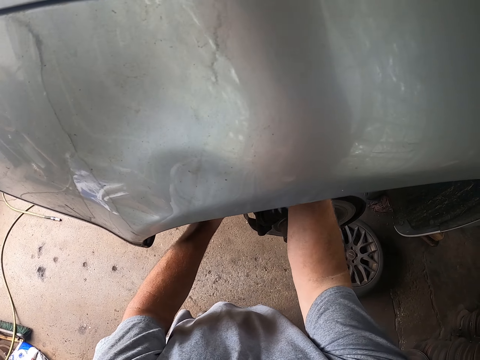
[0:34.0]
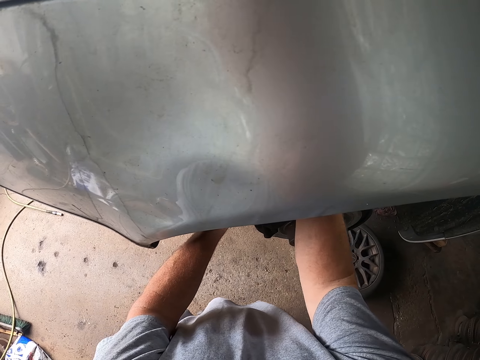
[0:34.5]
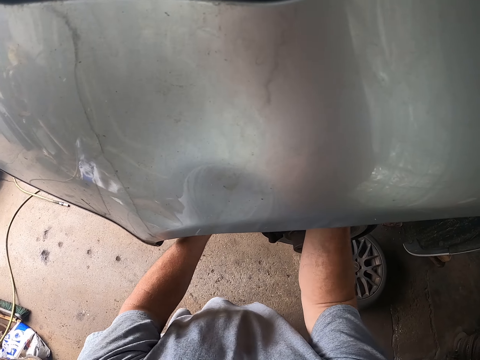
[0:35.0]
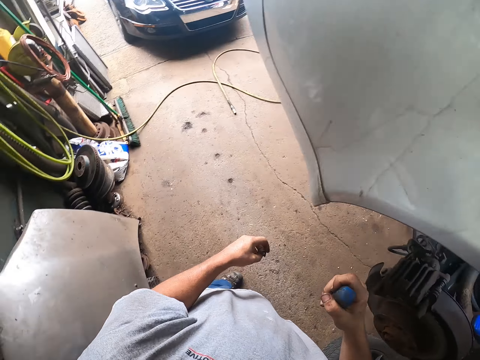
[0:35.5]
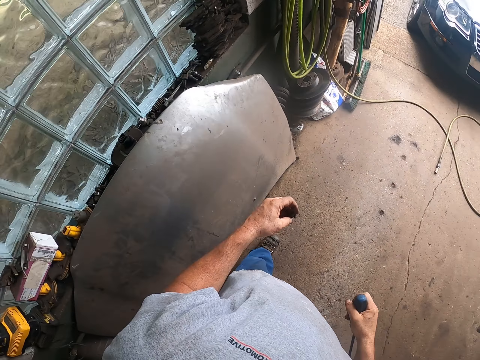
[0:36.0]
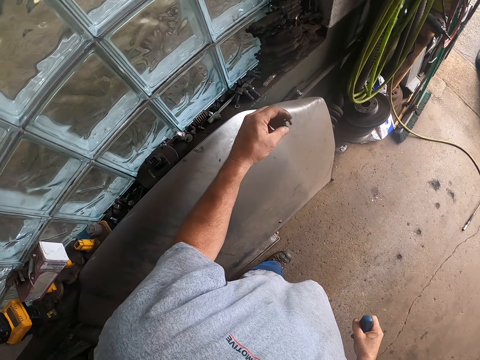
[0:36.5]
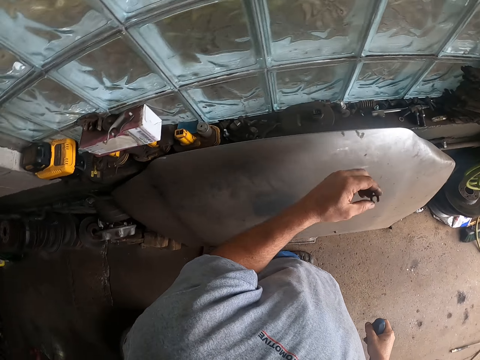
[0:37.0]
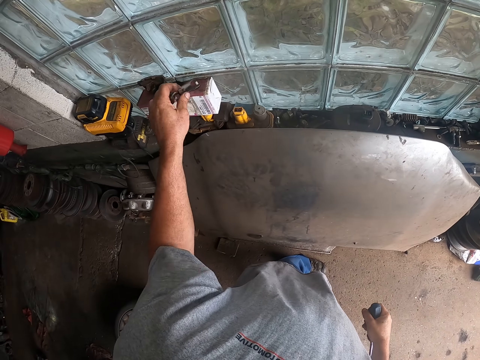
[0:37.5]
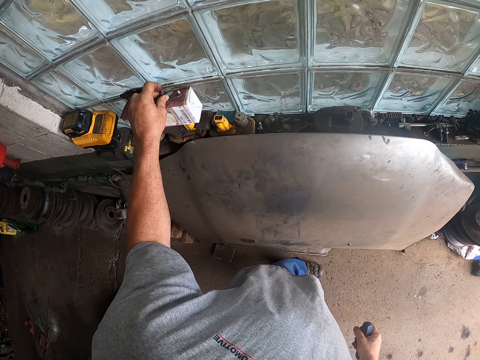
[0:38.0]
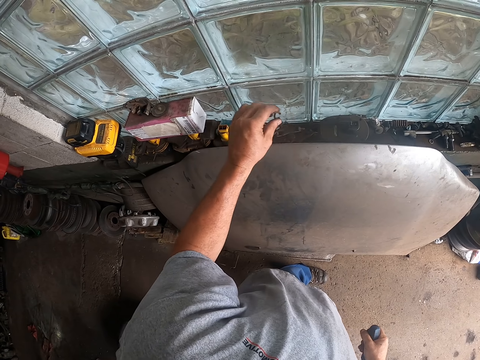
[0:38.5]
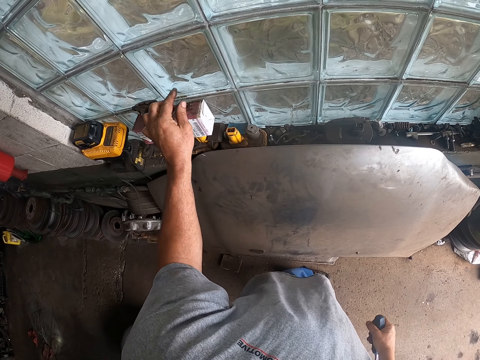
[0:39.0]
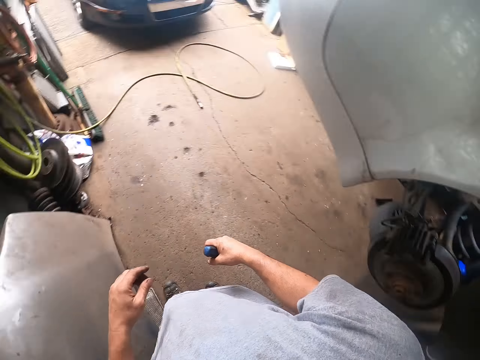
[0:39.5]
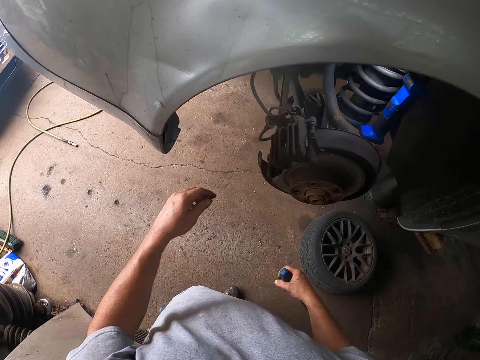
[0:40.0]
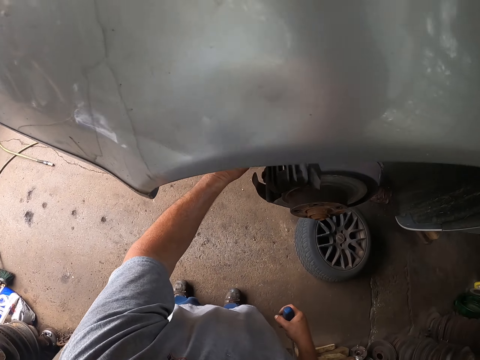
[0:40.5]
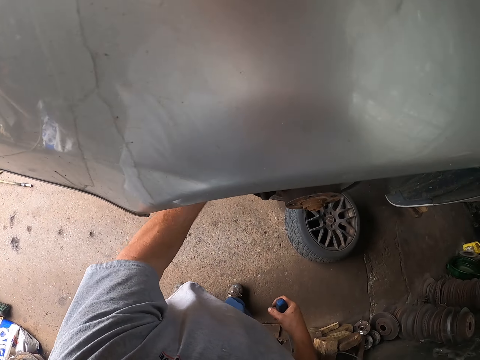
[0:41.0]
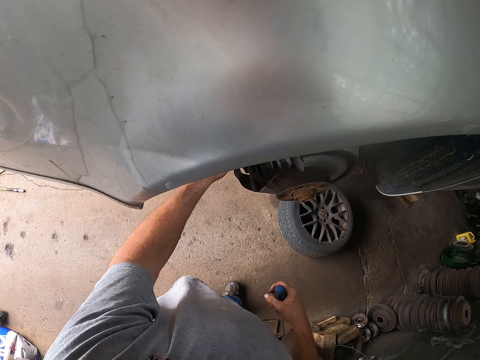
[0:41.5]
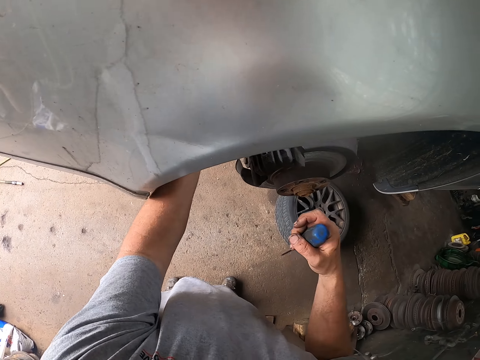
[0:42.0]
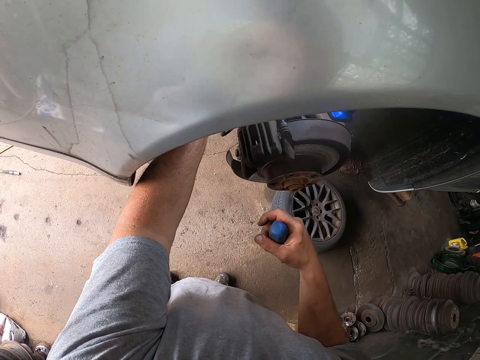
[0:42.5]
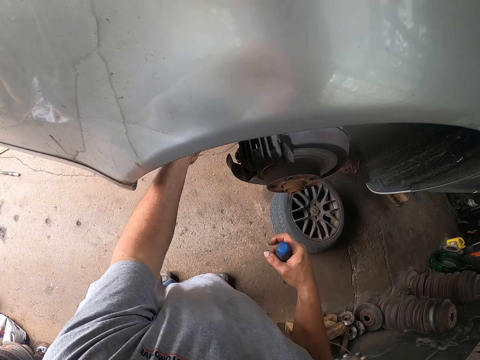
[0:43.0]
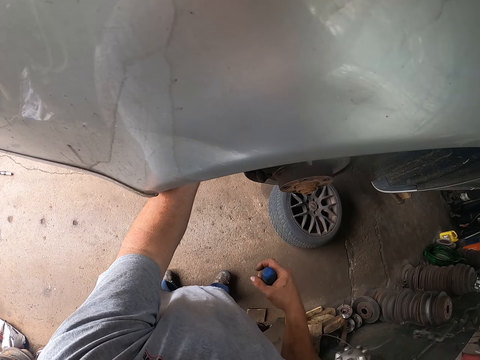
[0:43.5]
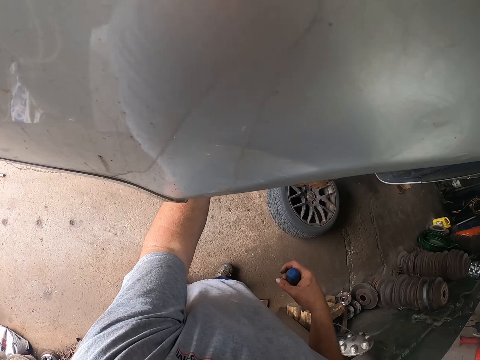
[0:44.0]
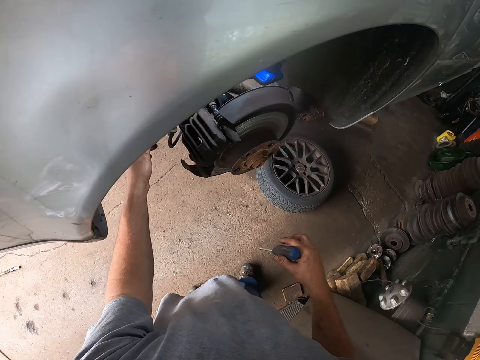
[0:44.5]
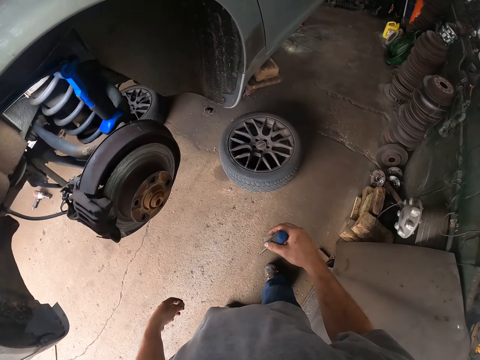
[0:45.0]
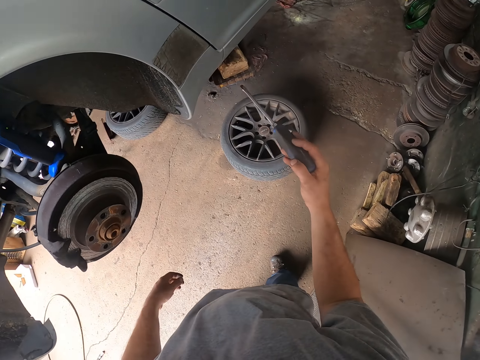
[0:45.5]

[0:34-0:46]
The camera wearer moves something. They take a brake pad from the box. They put the brake pad on the window stool. They pull a brake hose. They fix the car. They stick the screwdriver on the car.

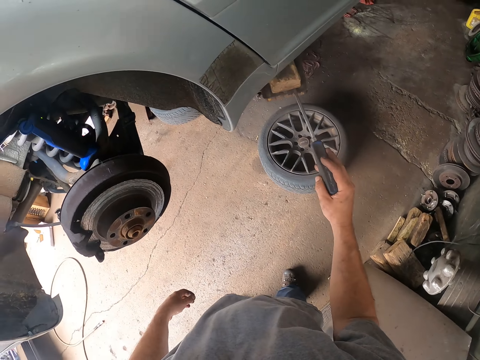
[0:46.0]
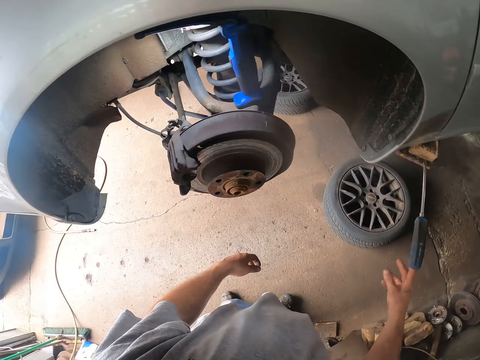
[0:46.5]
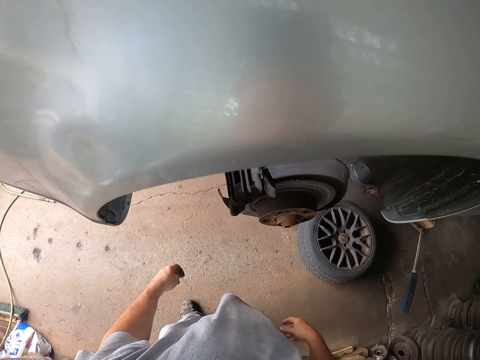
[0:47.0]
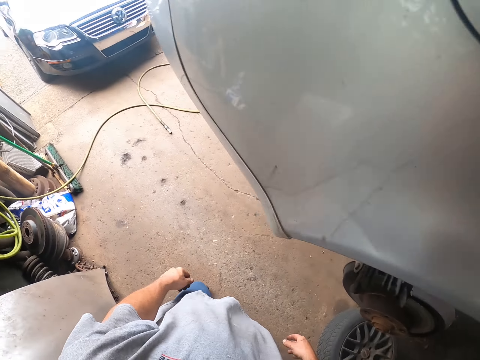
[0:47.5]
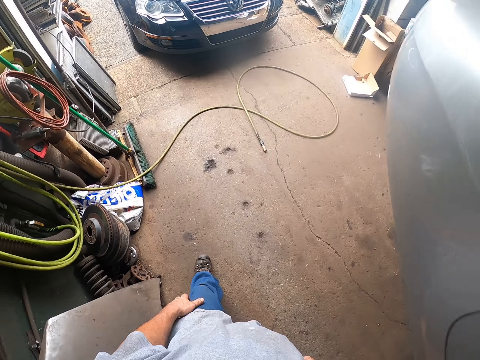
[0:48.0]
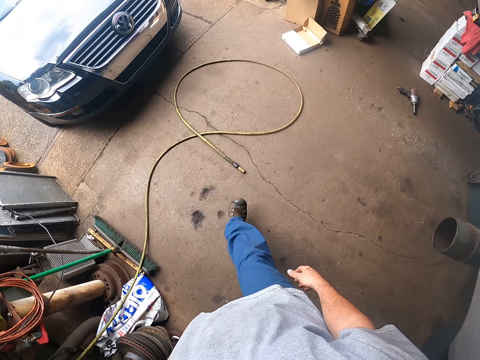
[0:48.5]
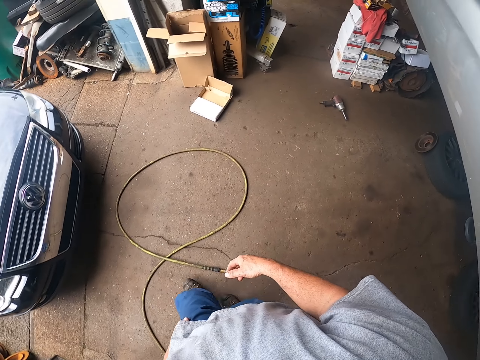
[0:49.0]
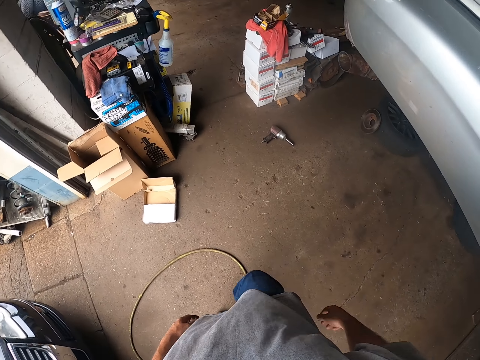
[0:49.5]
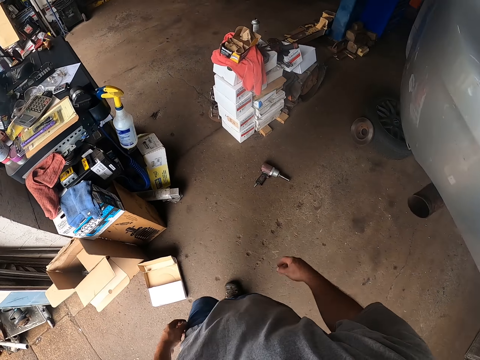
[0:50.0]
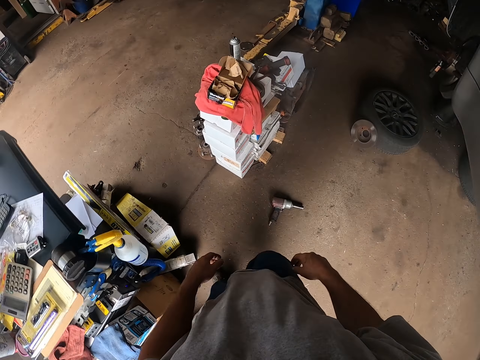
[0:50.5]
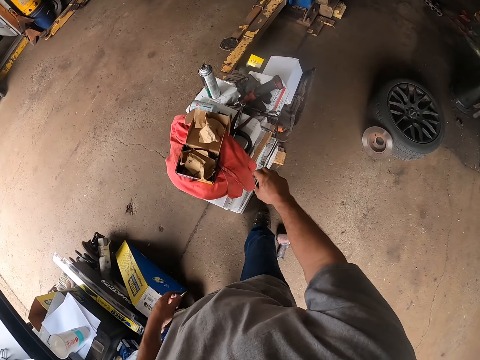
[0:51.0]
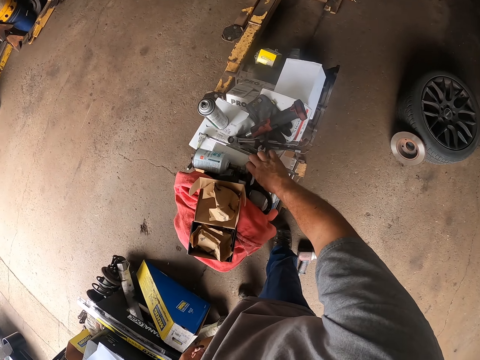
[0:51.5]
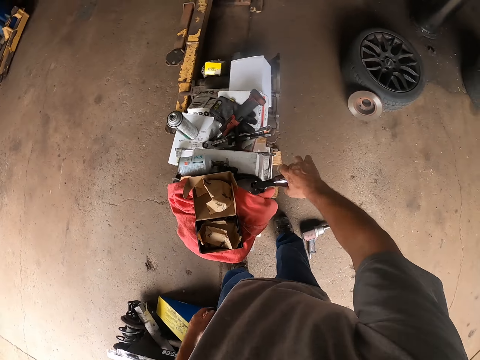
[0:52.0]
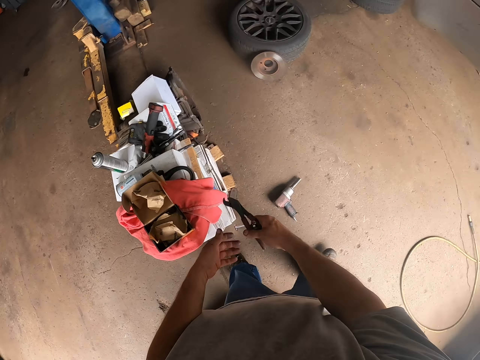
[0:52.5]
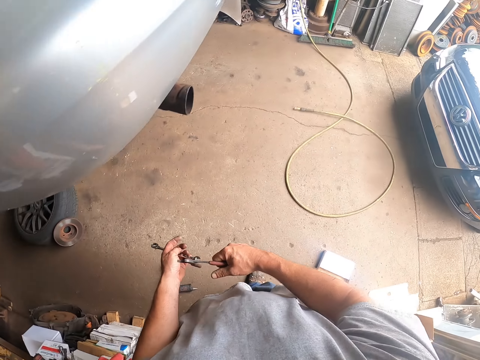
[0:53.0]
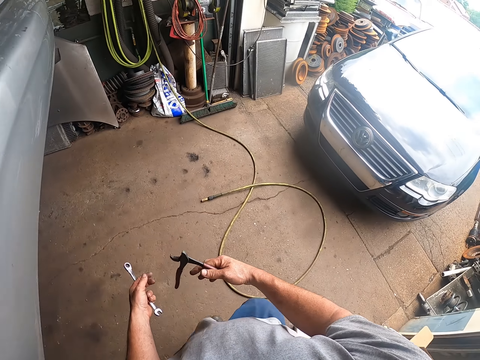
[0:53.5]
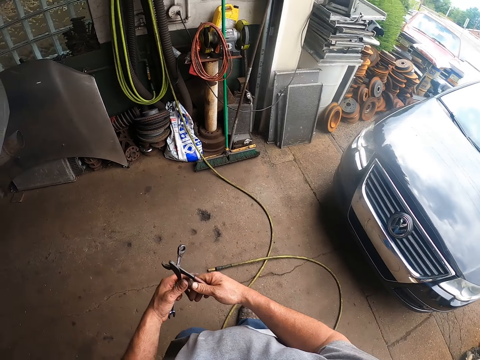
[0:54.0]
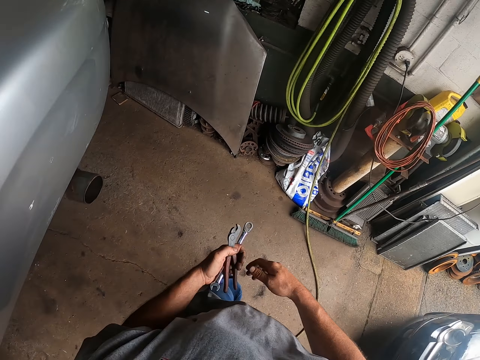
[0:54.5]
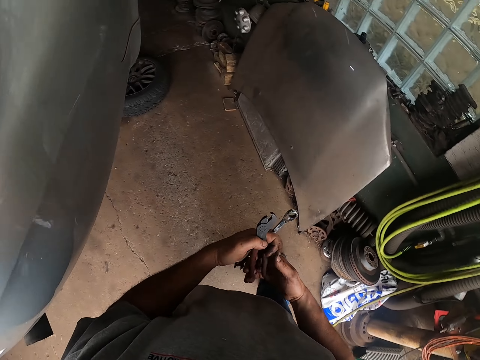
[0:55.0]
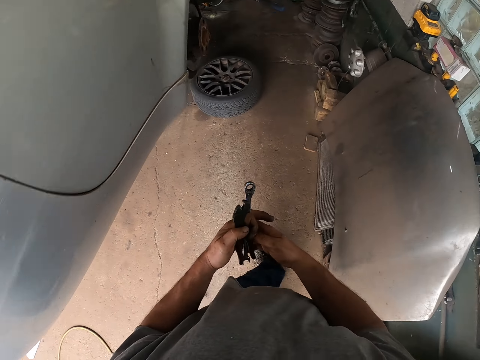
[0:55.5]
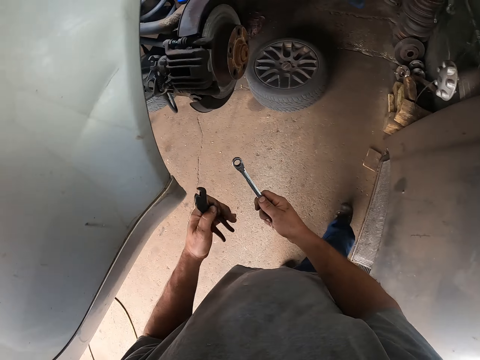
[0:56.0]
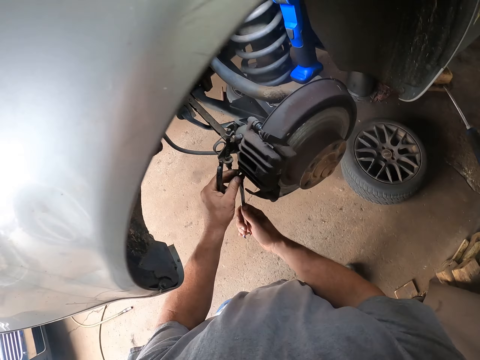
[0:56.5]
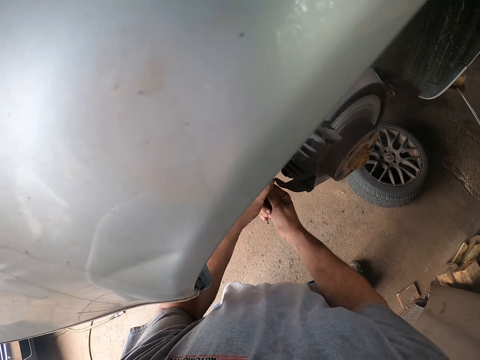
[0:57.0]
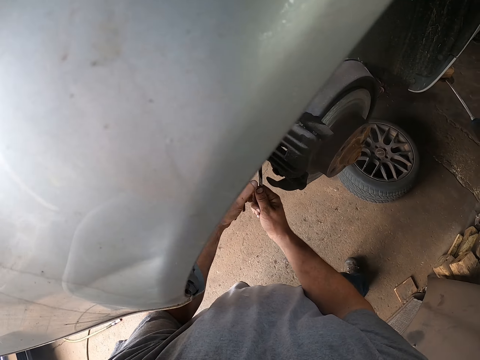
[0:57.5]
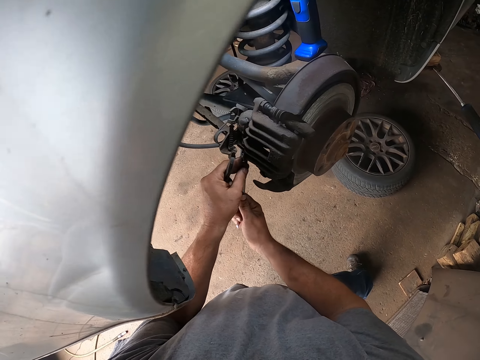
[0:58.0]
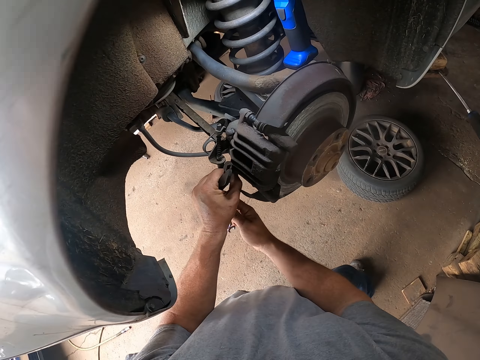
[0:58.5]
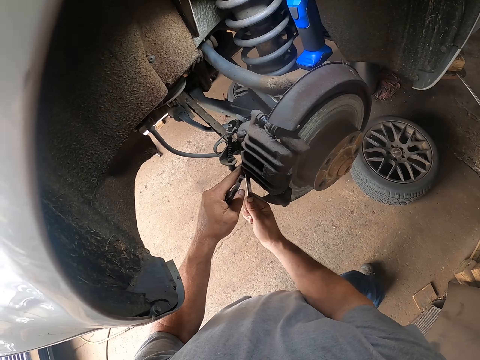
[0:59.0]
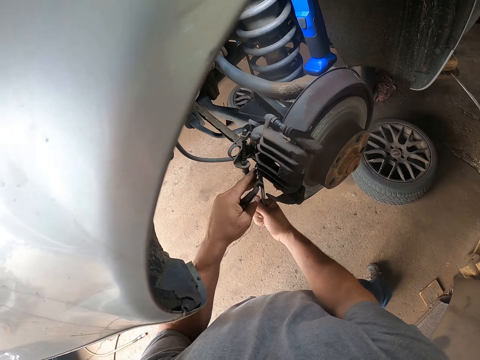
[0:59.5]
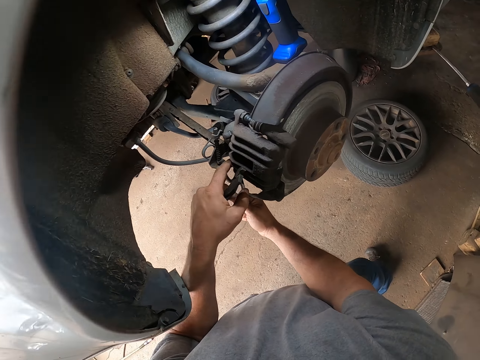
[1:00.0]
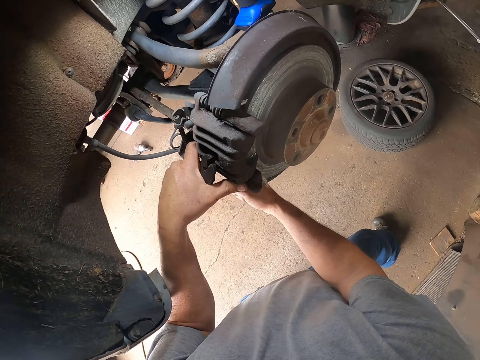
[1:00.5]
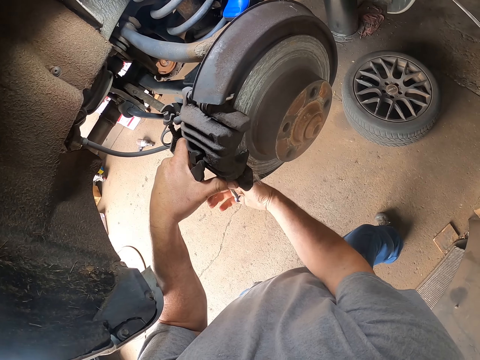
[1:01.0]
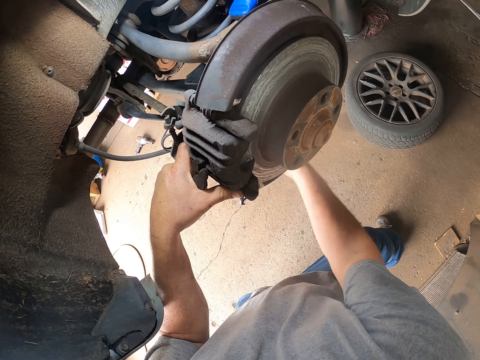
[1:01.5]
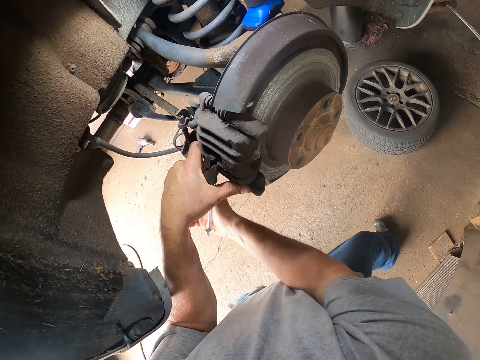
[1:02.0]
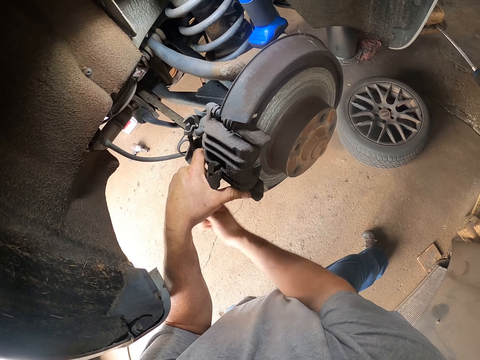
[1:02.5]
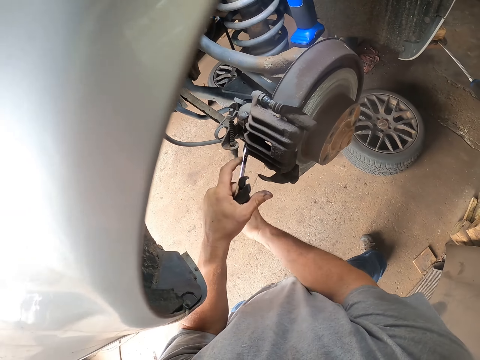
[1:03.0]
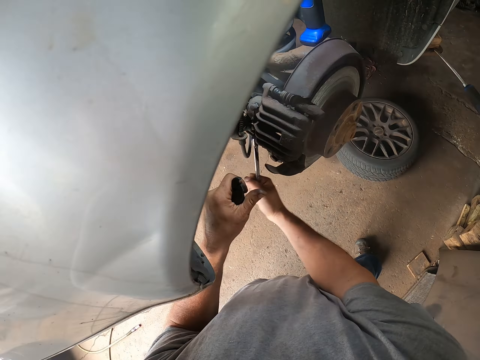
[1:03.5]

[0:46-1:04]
The camera wearer walks around the garage. They take a spanner and pliers. They walk around the garage. They loosen the car bolt with the spanner and the pliers.
